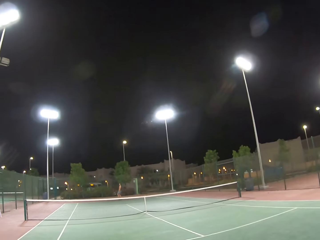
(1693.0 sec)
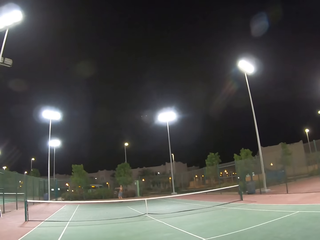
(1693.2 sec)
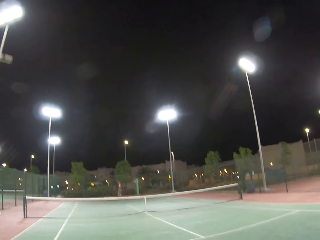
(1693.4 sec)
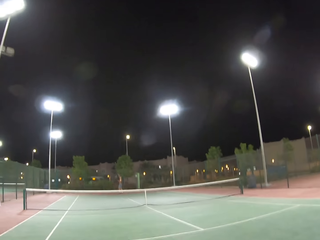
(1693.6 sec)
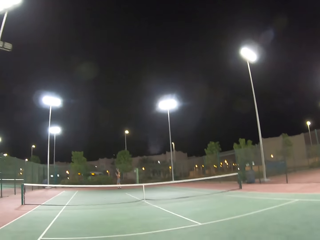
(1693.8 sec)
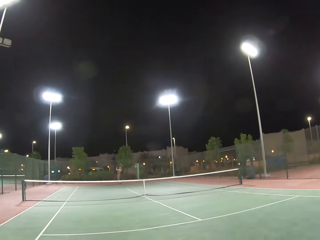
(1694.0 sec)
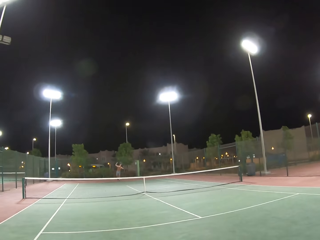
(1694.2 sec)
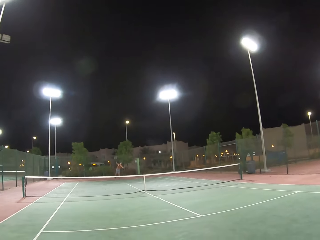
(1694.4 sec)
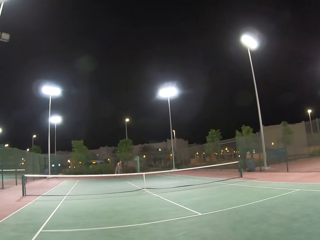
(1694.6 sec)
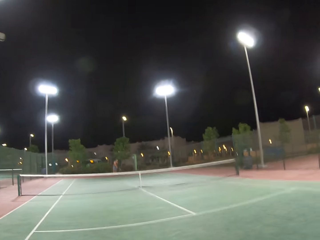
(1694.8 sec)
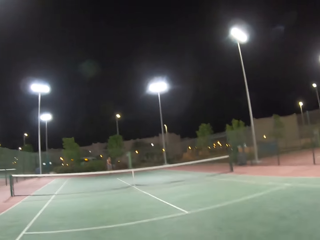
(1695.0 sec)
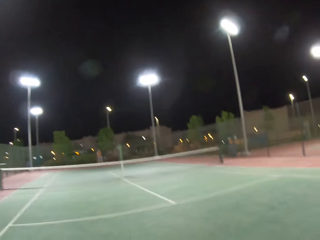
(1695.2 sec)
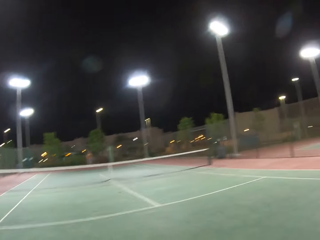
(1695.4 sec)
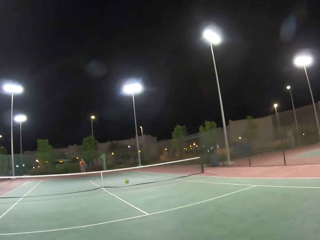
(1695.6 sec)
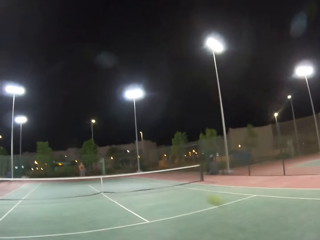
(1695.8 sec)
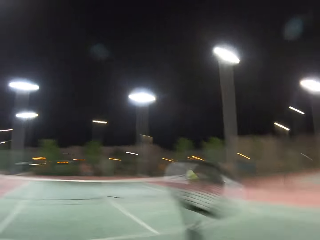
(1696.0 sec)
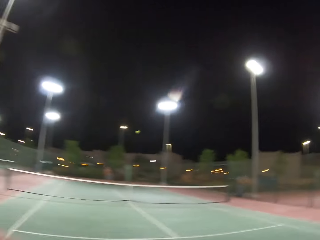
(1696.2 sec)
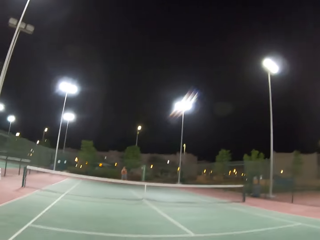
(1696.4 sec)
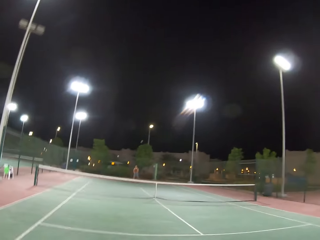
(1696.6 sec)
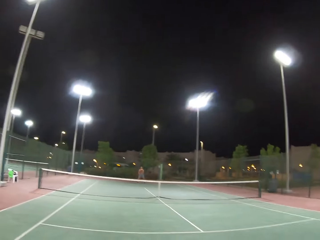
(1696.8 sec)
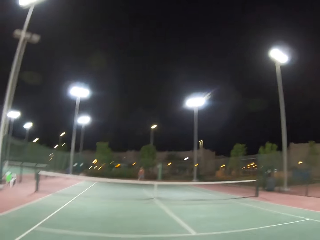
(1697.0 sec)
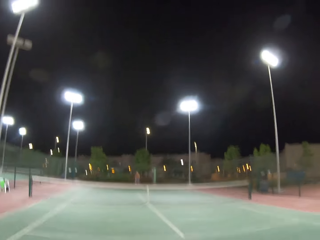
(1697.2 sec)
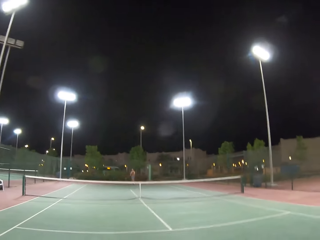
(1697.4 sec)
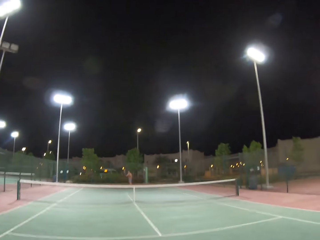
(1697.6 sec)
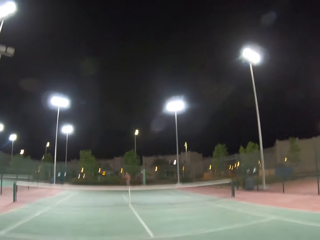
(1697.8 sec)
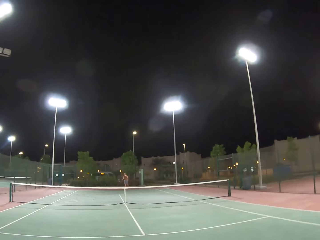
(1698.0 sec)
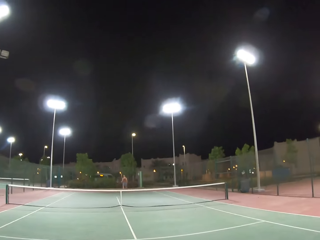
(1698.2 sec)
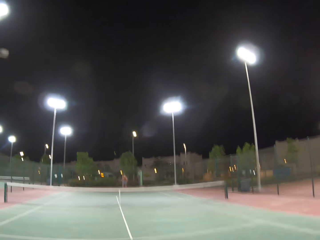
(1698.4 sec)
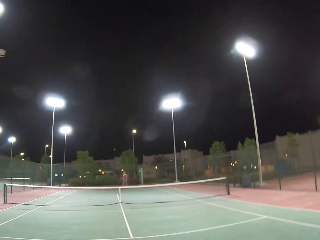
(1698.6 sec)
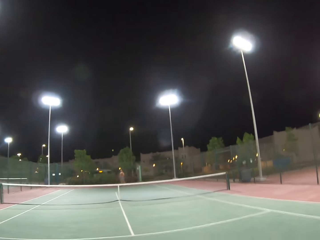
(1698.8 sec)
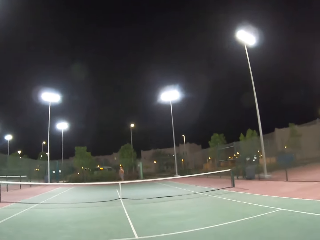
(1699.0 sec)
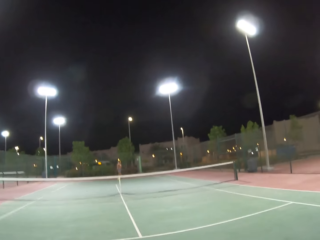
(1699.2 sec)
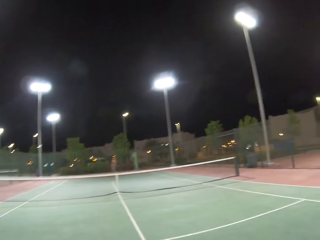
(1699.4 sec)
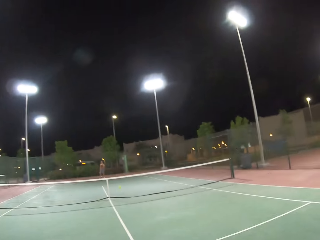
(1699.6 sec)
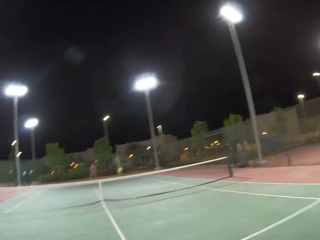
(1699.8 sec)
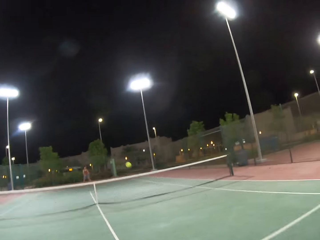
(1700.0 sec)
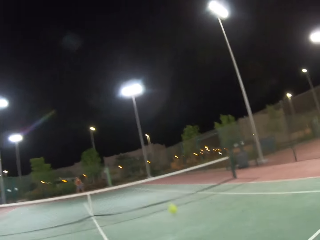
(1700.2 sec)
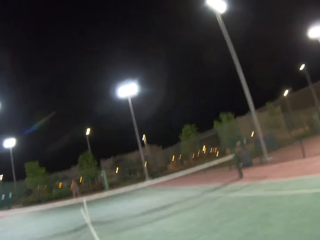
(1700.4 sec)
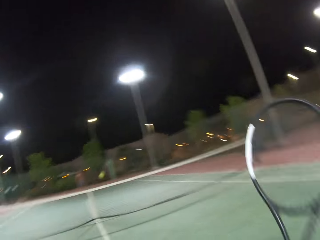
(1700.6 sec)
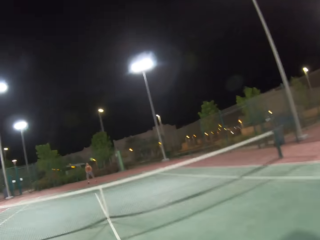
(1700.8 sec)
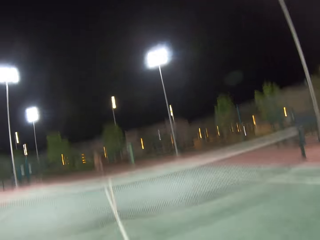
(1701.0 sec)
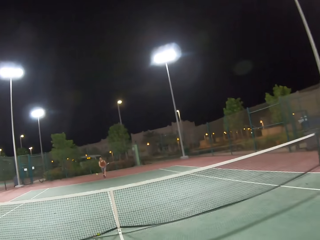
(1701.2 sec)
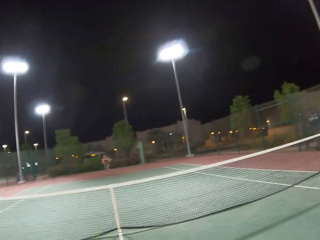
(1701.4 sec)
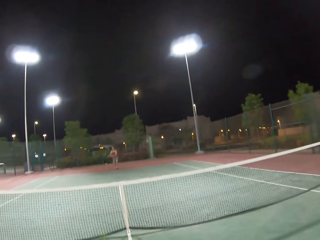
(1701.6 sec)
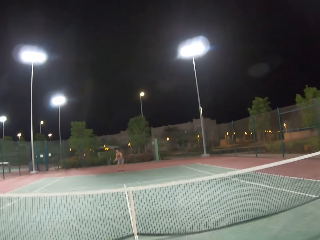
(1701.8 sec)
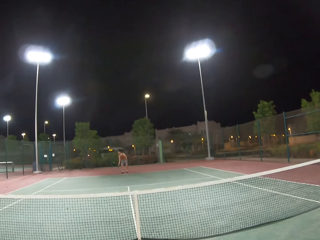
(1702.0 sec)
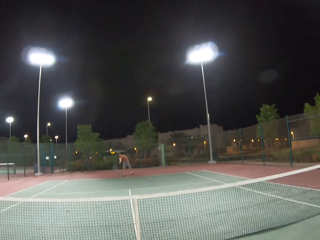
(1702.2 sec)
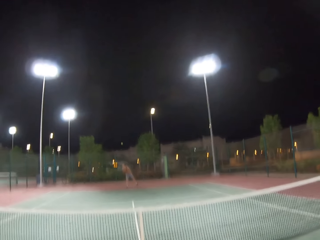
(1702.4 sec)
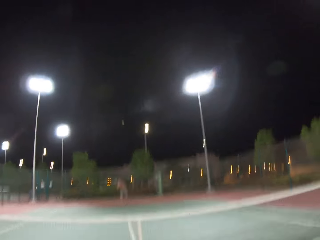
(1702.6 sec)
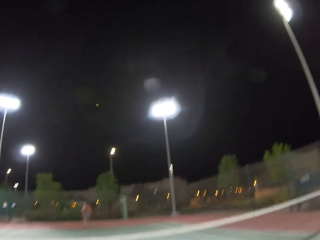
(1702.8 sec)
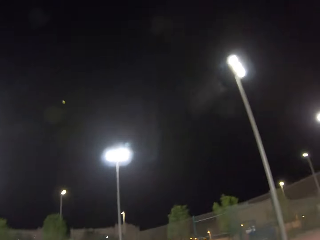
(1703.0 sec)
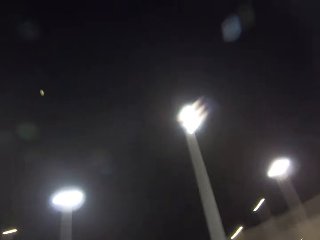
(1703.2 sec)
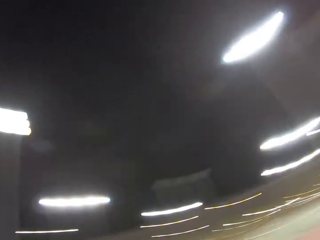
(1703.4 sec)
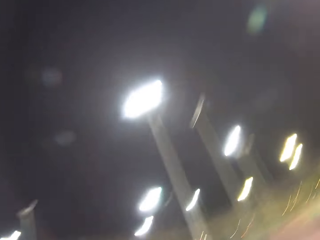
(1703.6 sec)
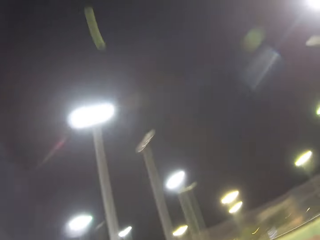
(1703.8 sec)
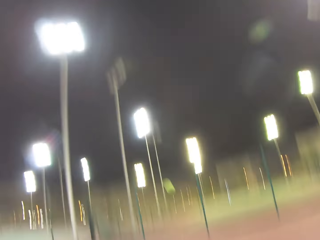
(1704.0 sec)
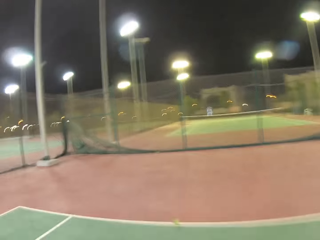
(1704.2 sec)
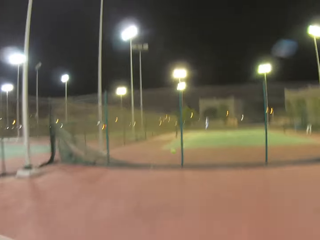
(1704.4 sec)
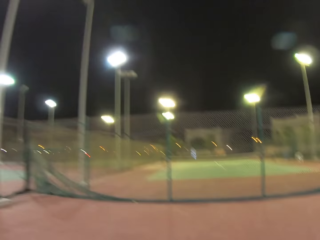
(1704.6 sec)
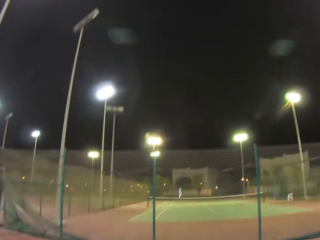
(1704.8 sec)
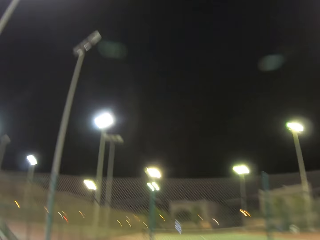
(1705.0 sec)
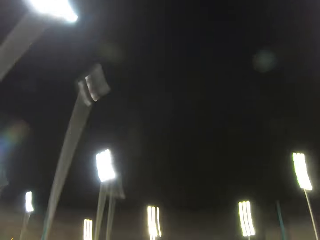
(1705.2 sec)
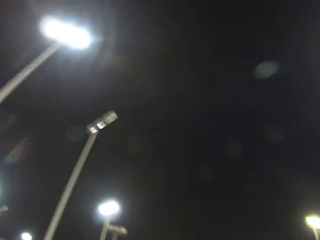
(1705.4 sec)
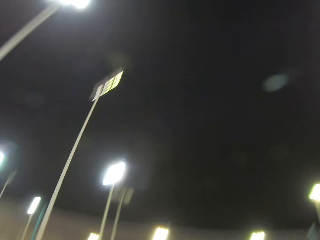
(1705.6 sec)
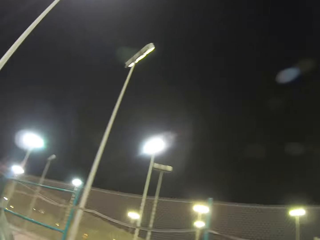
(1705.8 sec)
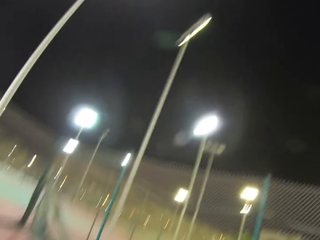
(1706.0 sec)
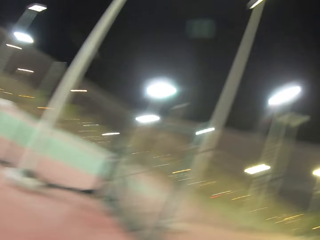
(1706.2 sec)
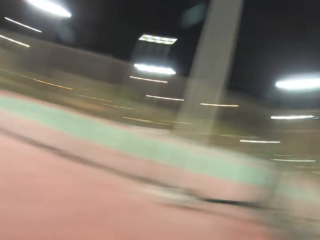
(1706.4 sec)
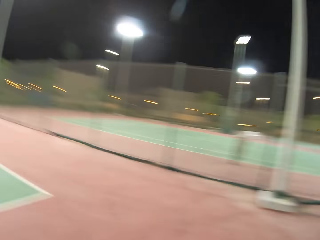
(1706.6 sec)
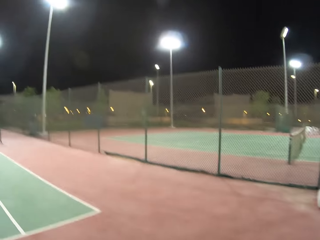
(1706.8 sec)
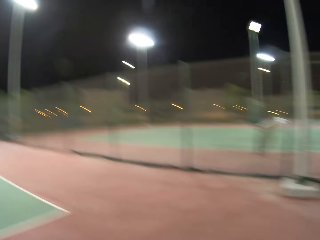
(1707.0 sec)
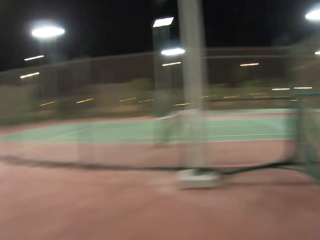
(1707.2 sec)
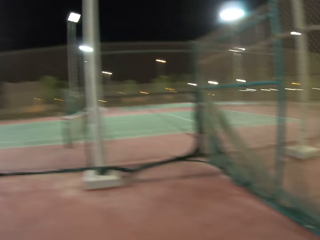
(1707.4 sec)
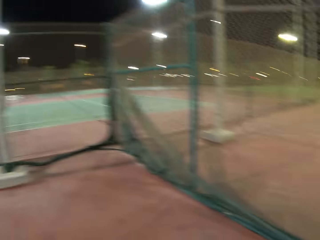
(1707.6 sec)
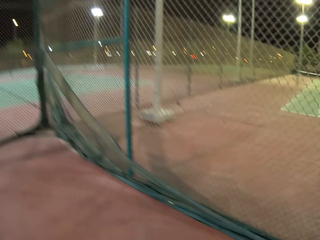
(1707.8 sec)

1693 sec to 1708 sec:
A person throws the tennis ball. The camera wearer plays tennis with the person. The person hits the tennis ball. The camera wearer hits the tennis ball. The person hits the tennis ball. The camera wearer hits the tennis ball. The person moves forward and hits the tennis ball. The camera wearer walks around the tennis court.

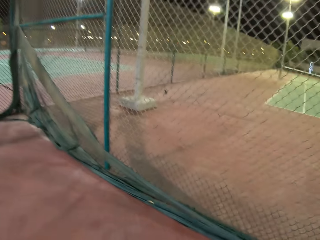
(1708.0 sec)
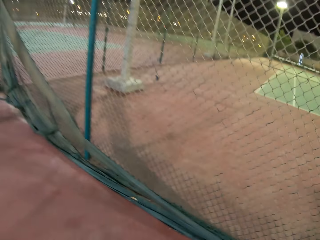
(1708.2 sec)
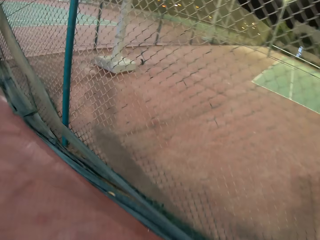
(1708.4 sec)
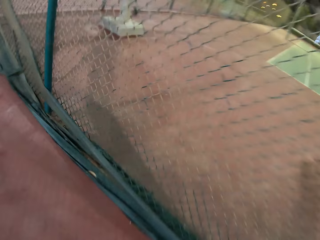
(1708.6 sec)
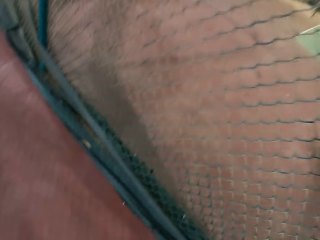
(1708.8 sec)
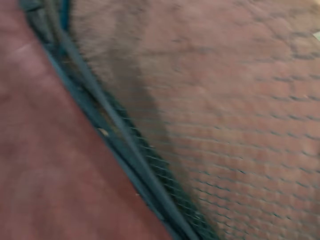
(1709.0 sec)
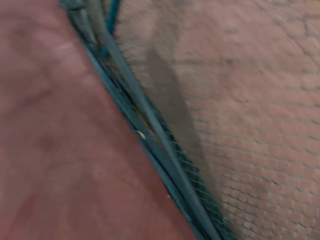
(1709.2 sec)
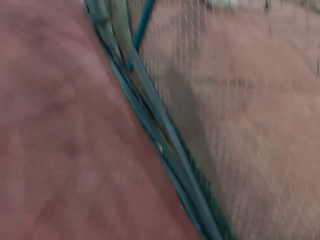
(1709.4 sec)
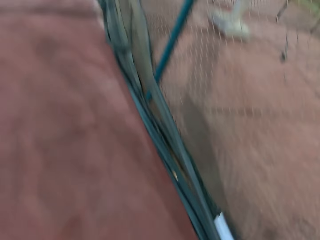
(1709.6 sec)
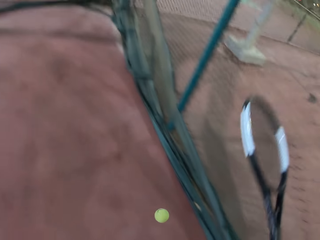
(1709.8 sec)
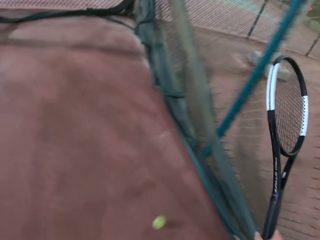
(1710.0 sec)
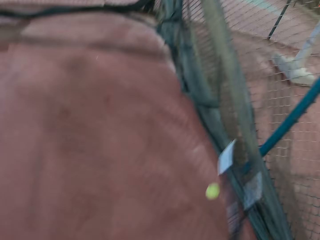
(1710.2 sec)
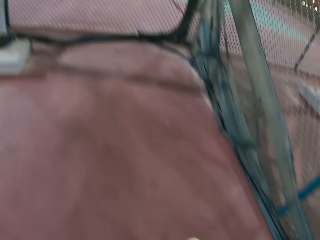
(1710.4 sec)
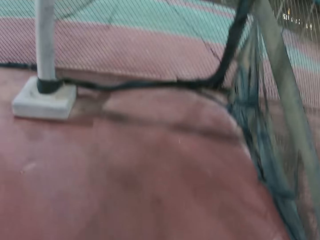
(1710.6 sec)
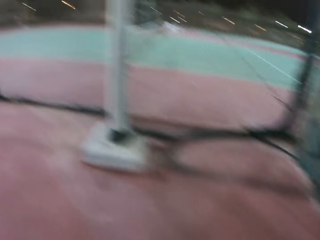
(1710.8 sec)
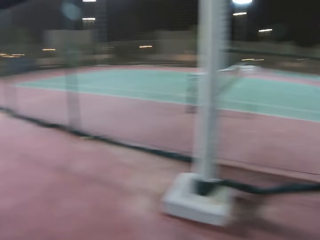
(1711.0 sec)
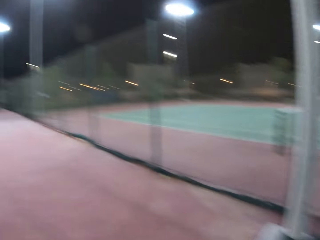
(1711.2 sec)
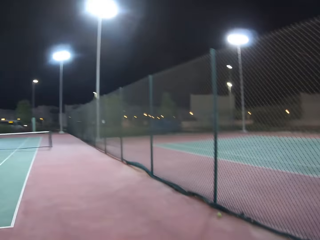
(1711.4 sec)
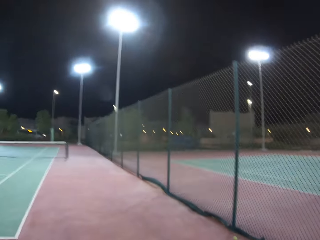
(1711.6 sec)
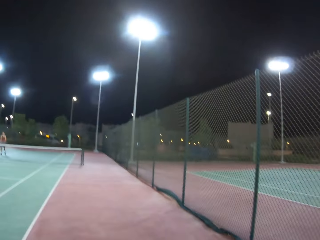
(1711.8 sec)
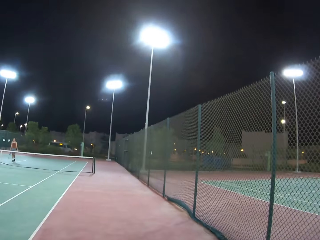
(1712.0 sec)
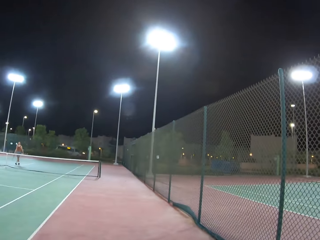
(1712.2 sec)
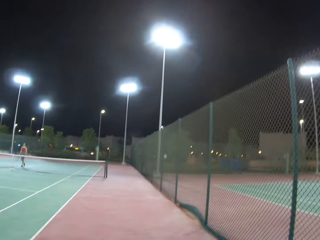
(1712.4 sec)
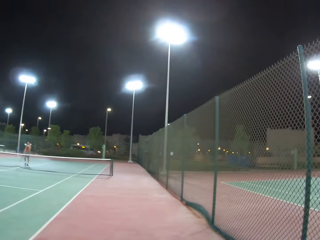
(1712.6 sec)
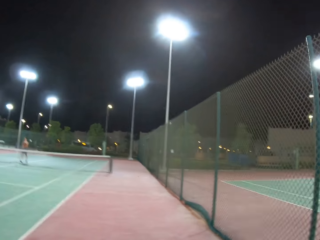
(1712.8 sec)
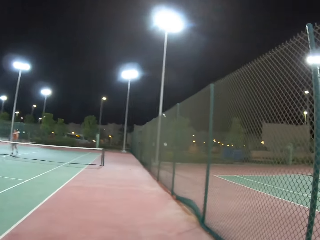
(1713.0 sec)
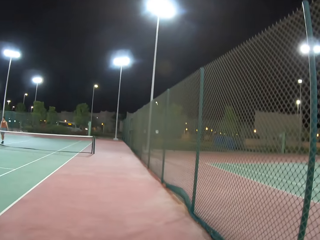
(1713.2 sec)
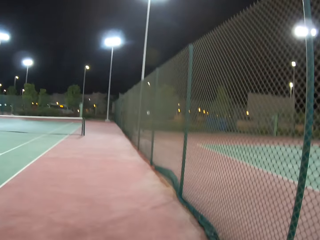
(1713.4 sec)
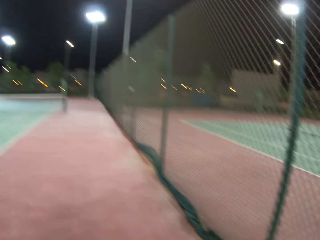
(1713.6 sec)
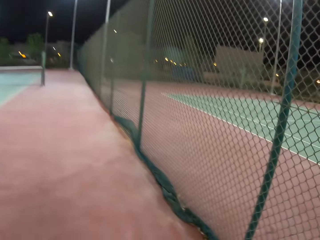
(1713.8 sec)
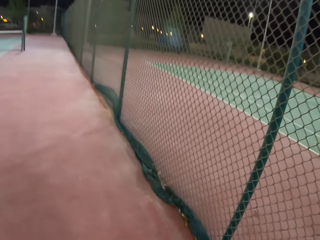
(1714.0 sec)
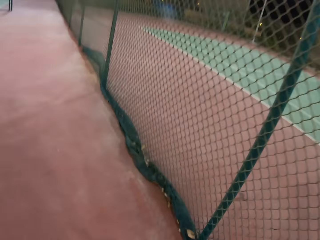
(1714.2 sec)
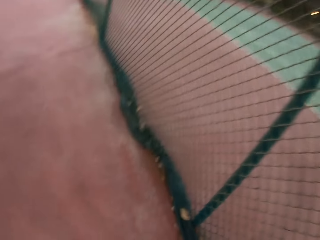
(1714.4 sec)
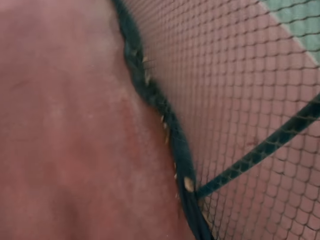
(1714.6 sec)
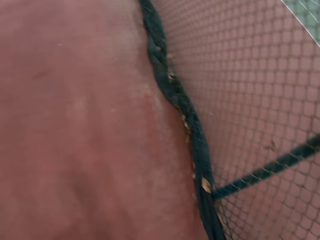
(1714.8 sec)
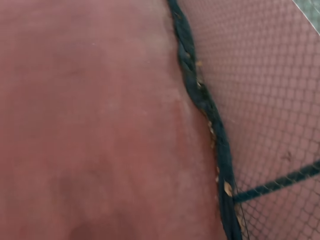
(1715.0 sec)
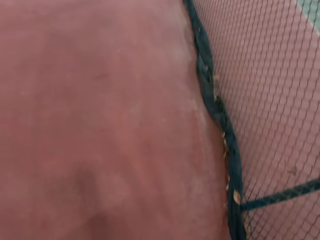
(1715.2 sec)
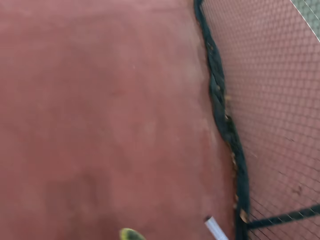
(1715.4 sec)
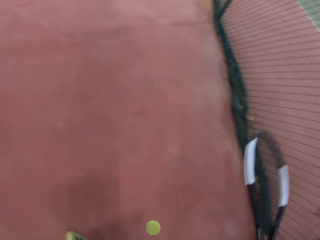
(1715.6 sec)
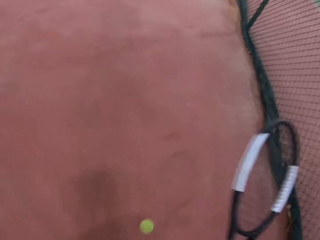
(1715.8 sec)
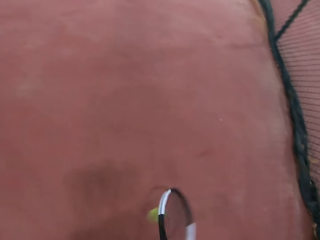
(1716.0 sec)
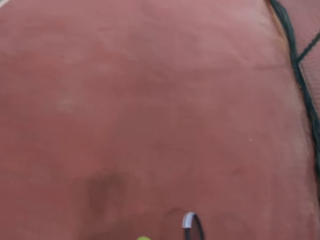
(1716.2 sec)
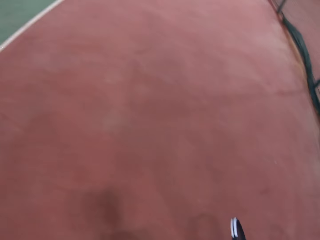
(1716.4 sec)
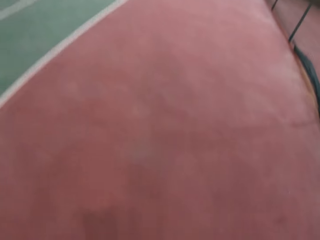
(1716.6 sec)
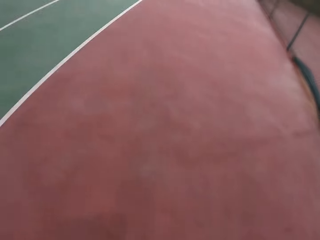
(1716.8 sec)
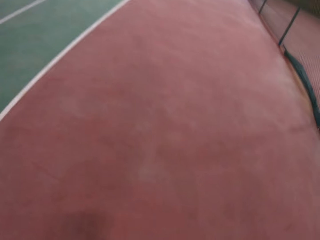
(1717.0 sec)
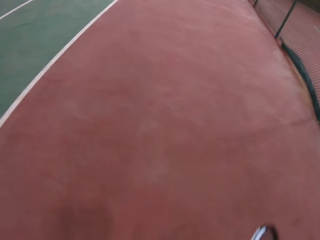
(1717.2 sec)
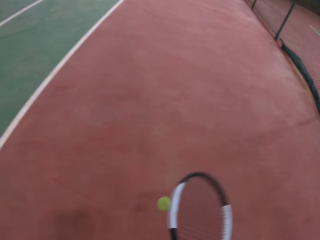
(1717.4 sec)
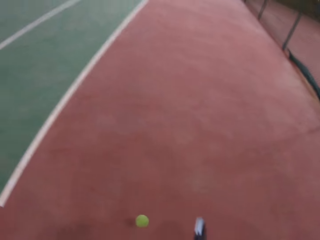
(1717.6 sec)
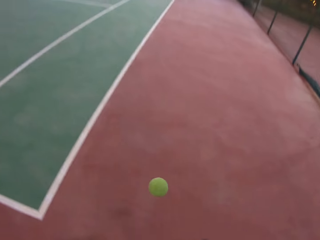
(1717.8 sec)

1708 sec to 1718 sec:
The camera wearer dribbles the tennis ball. A man walks around the tennis court. The camera wearer dribbles the tennis ball.
